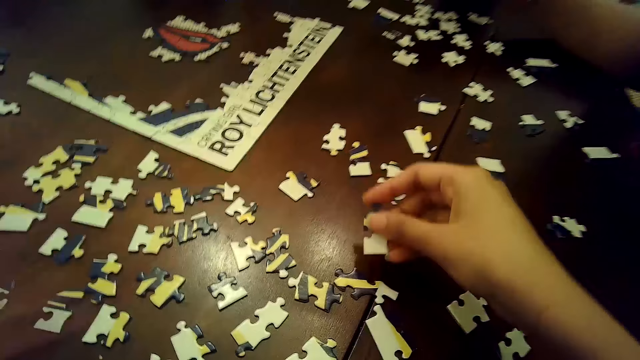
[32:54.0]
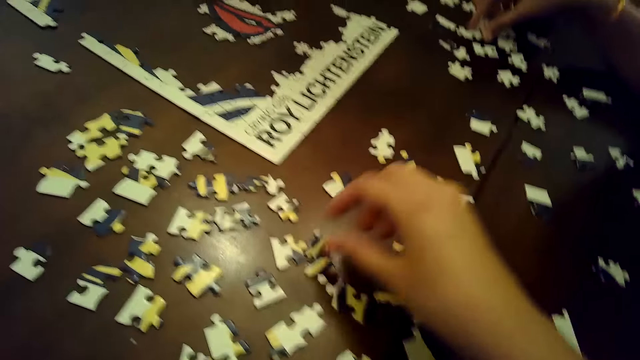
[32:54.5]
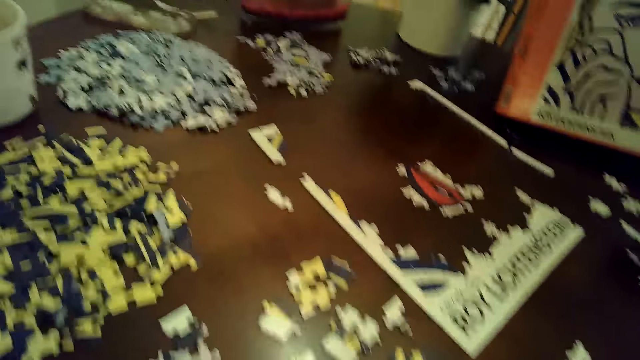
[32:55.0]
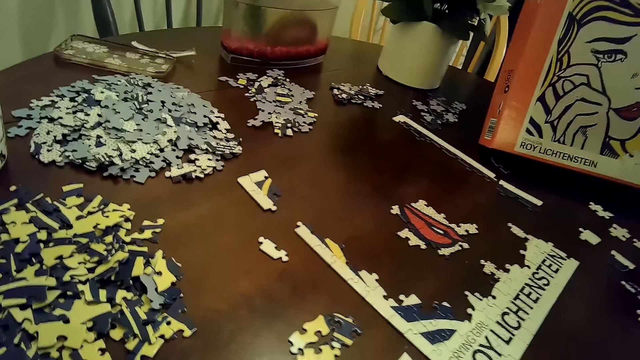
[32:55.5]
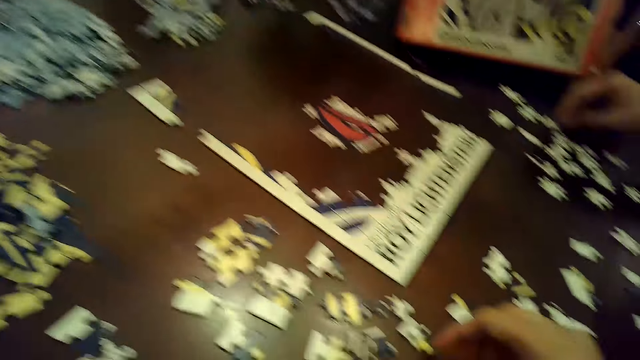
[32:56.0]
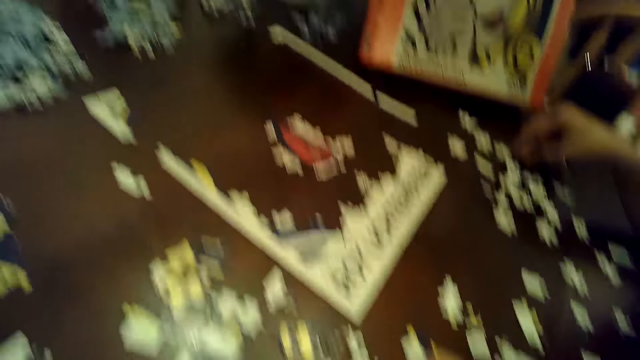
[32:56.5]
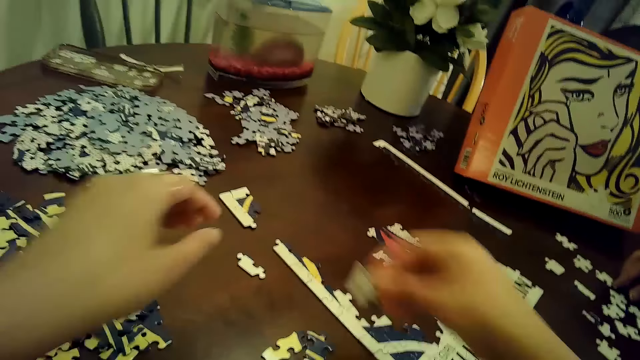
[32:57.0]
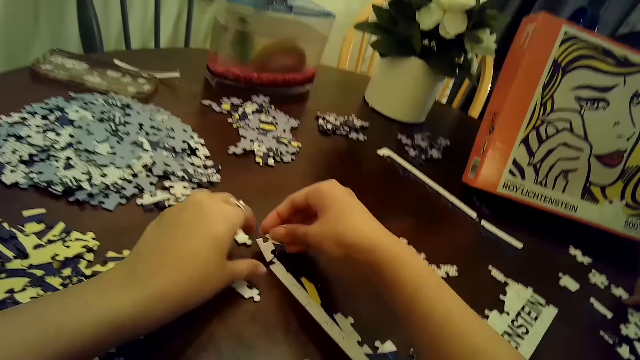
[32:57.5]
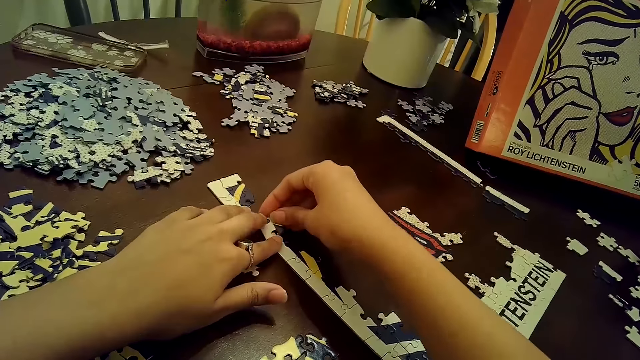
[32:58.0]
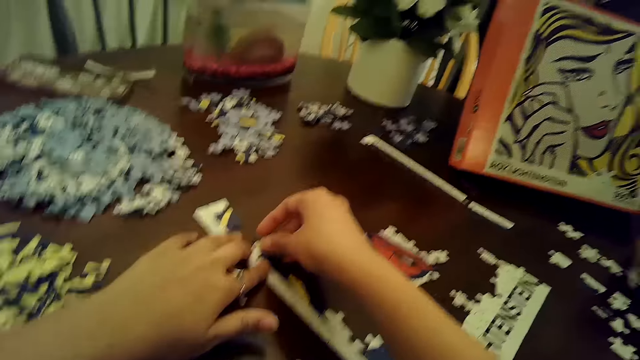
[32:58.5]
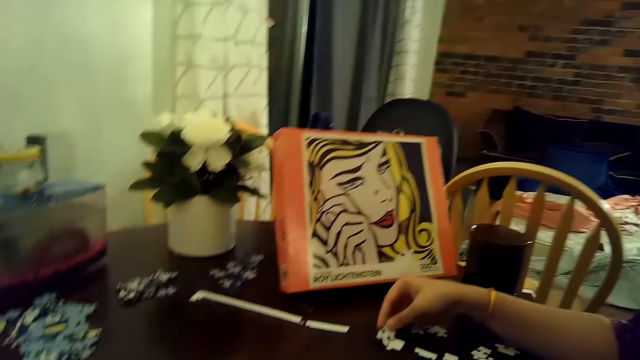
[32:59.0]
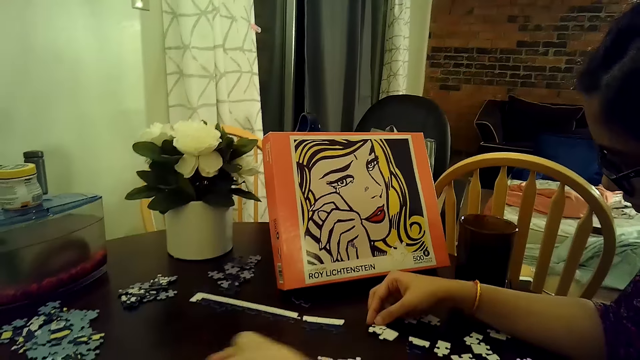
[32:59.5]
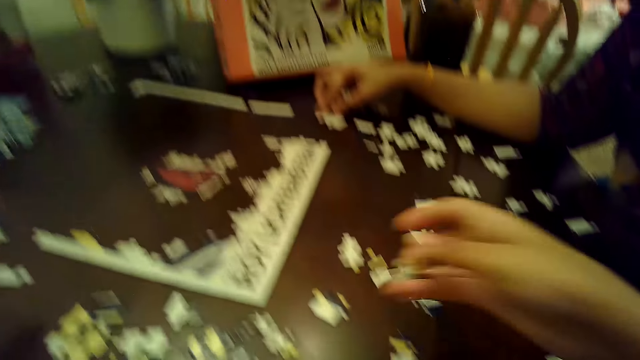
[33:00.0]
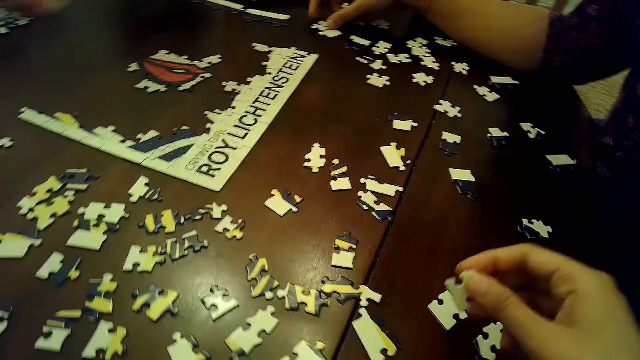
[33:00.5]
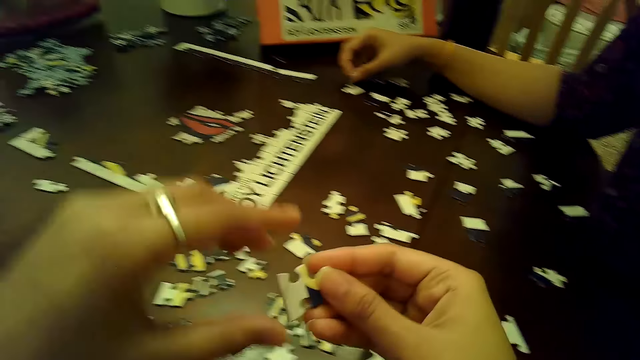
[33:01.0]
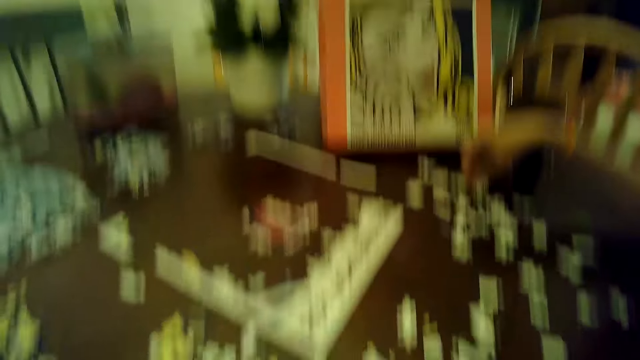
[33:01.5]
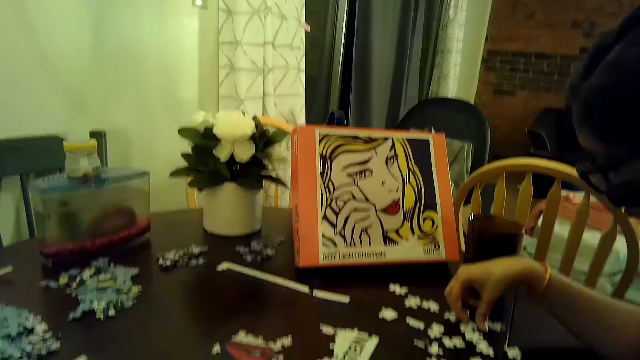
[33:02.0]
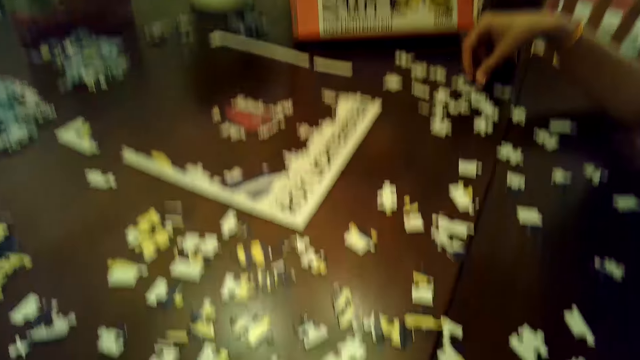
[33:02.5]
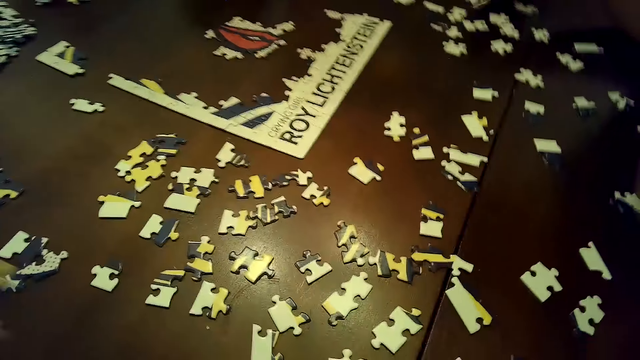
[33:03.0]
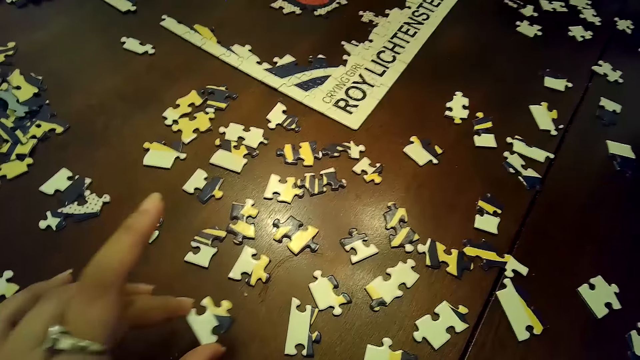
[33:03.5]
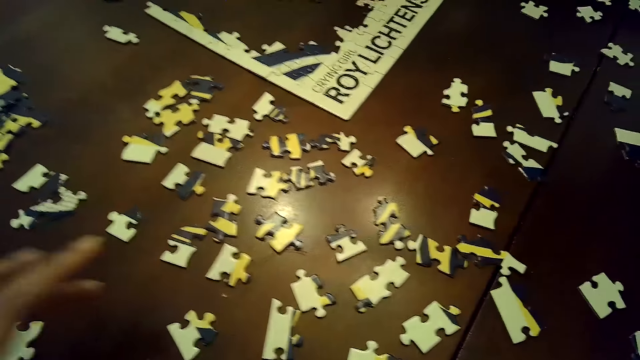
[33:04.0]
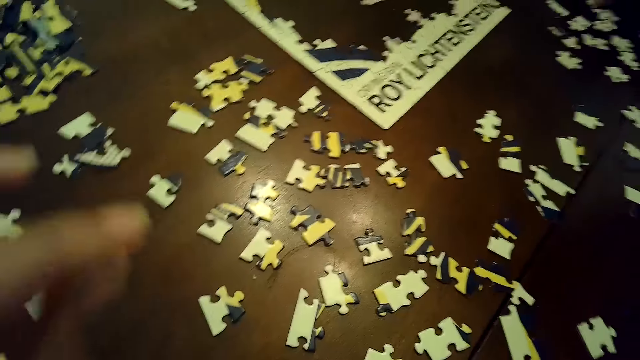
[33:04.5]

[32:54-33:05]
The camera wearer drops the puzzle piece on the table with her right hand. A woman moves a puzzle piece on the table with her right hand. The camera wearer picks up a puzzle piece from the table with her right hand. She chooses cards on the table. She inserts the puzzle piece into the puzzle tile on the table with both hands. She arranges cards on the table. The woman inserts a puzzle piece into another puzzle piece on the table with her right hand. The woman detaches the puzzle pieces on the table with her right hand. The camera wearer passes the puzzle piece from her right hand to her left hand. The woman drops the puzzle piece in her right hand on the table and touches a puzzle piece on the table with her right hand. The camera wearer drops the puzzle piece on the table with her right hand.

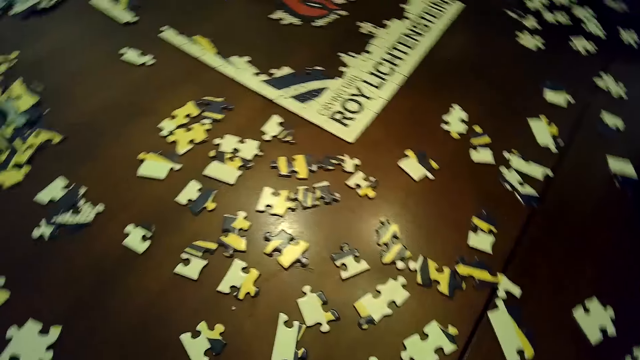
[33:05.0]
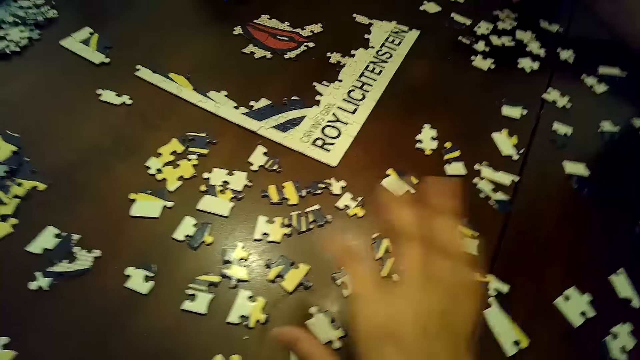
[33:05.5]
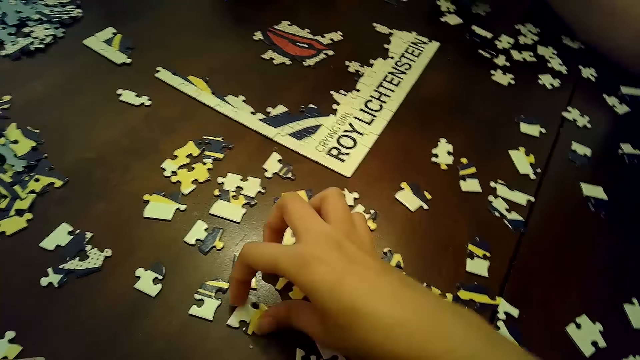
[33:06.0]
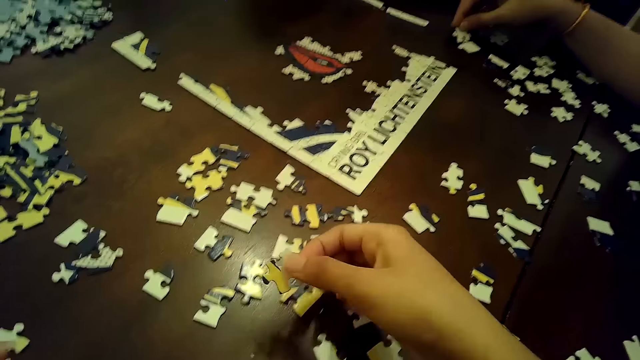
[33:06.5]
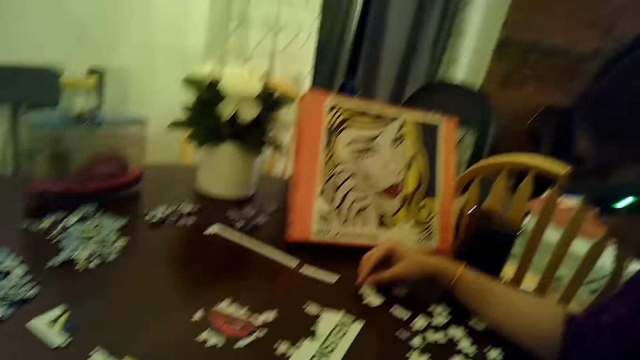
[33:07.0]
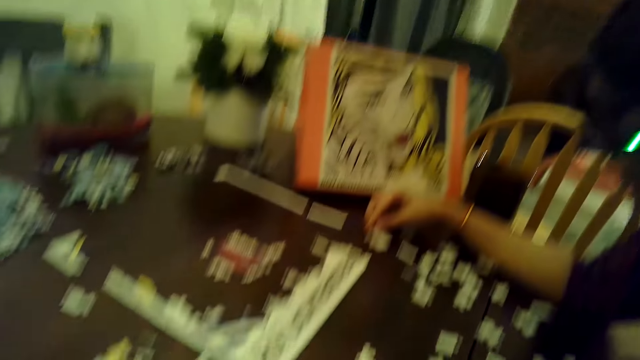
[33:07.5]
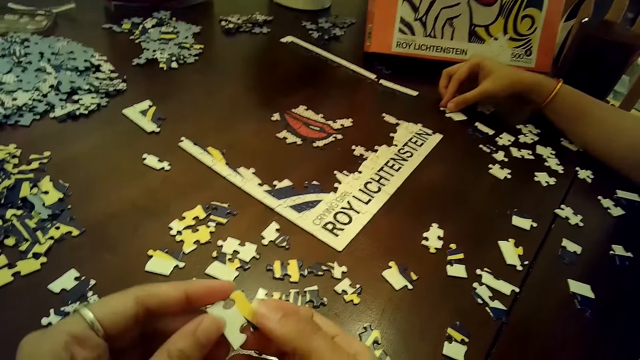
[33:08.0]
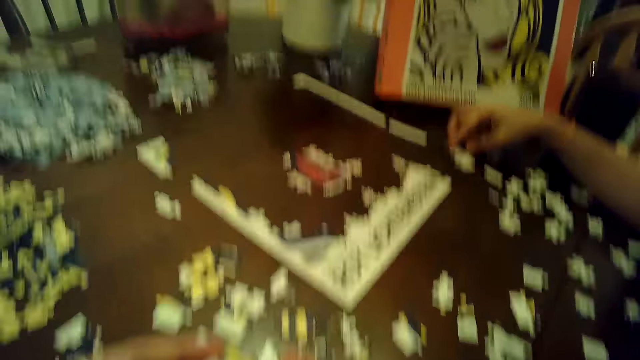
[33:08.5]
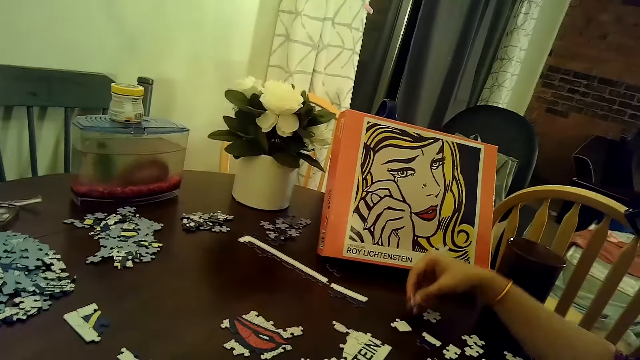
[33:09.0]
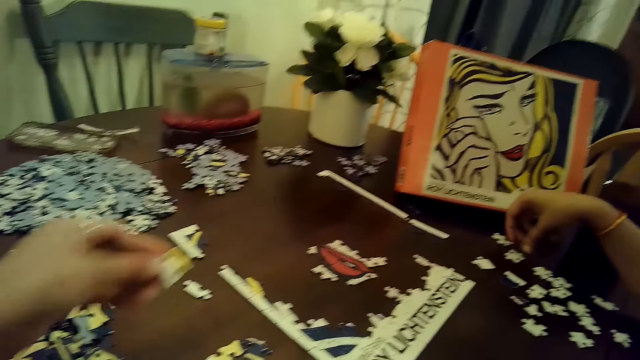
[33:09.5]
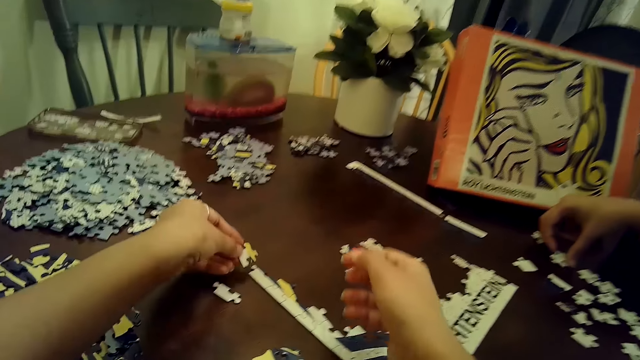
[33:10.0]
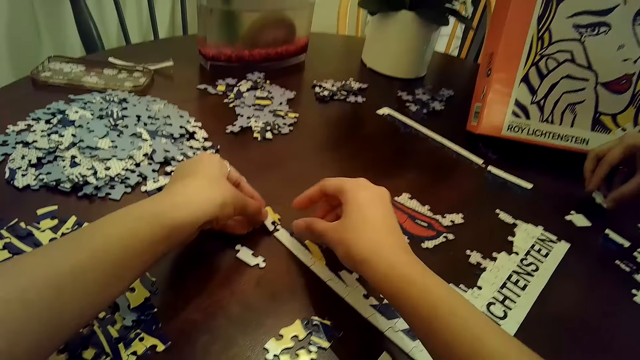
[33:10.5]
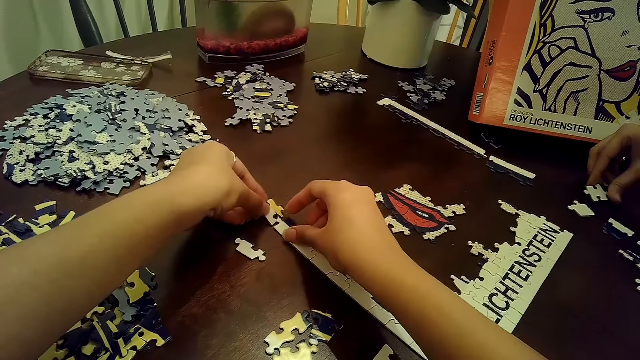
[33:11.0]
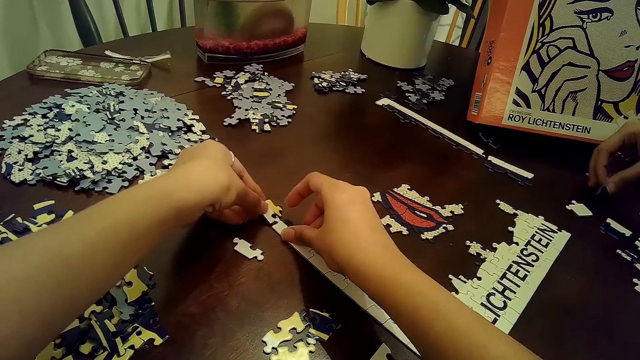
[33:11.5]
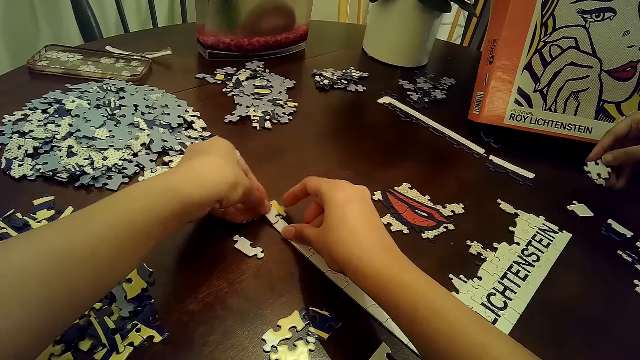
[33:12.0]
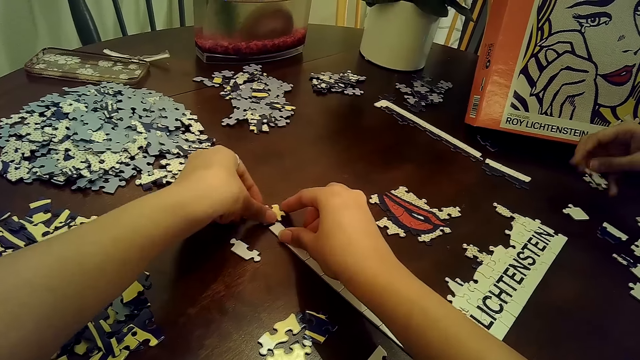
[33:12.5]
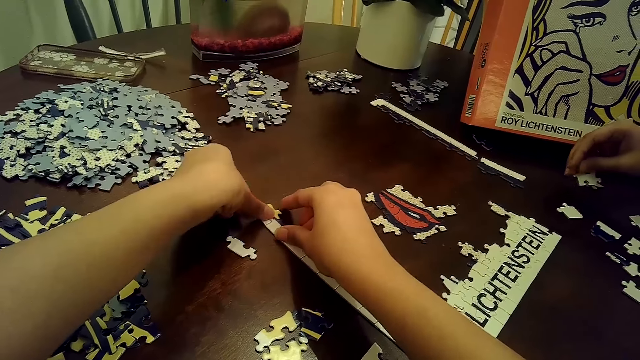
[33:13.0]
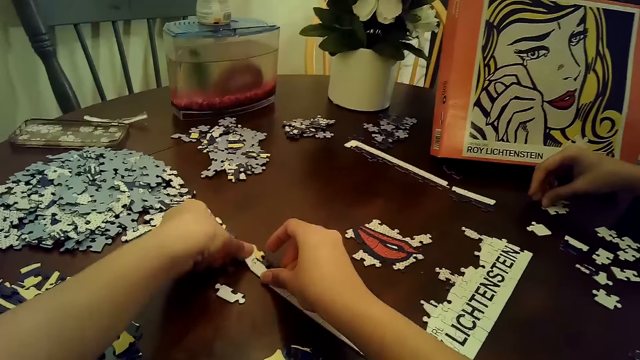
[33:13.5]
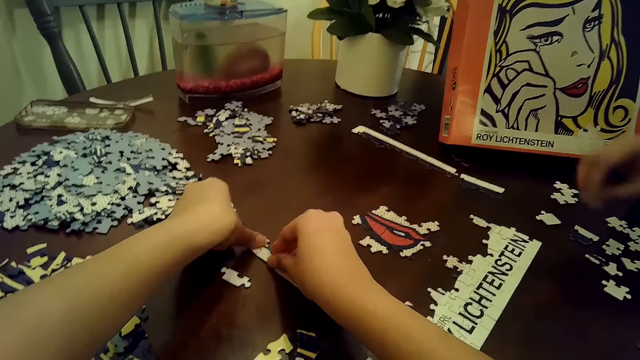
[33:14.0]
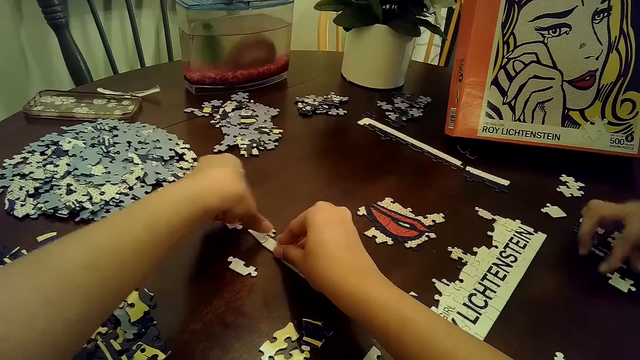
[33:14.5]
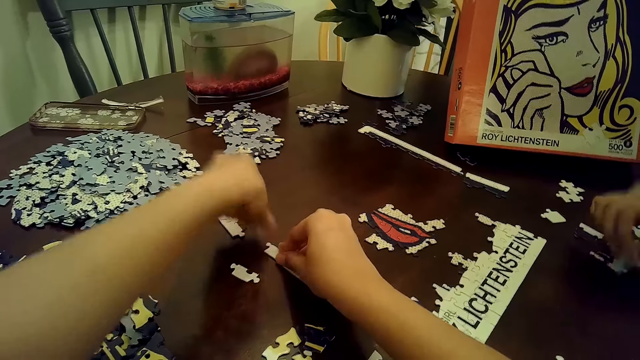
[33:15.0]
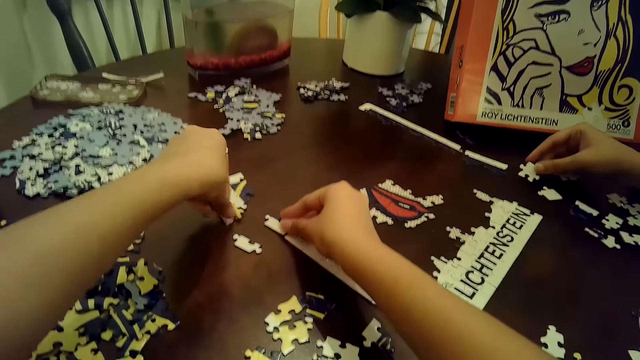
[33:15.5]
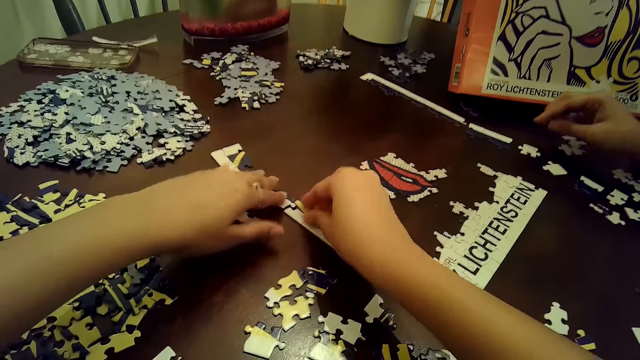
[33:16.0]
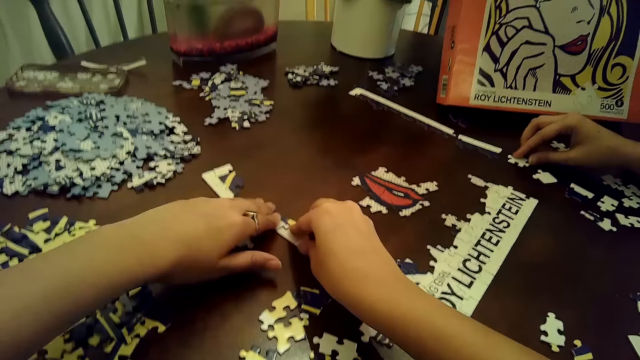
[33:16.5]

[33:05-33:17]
The camera wearer picks up a puzzle piece from the table with her right hand. A woman inserts a puzzle piece into another puzzle piece on the table with her right hand. The camera wearer holds the puzzle piece with both hands. The woman detaches the puzzle pieces on the table with her right hand and drops the puzzle piece in her right hand on the table. The camera wearer inserts the puzzle piece into the puzzle tile on the table with both hands. The woman picks up a puzzle piece from the table with her right hand. The woman drops the puzzle piece in her right hand on the table. The woman picks up a puzzle piece from the table with her right hand. The camera wearer removes the puzzle piece from the puzzle tile on the table with her left hand. The woman drops the puzzle piece in her right hand on the table. The camera wearer drops the puzzle piece on the table with her left hand. She fits a puzzle piece into the puzzle tile on the table with both hands. The woman adjusts the puzzle piece on the table with her right hand.
